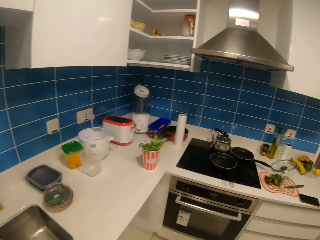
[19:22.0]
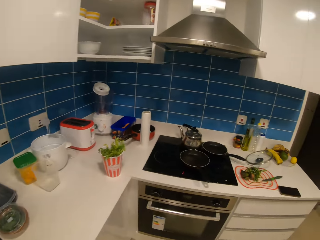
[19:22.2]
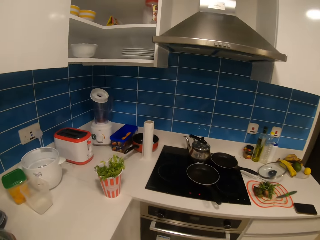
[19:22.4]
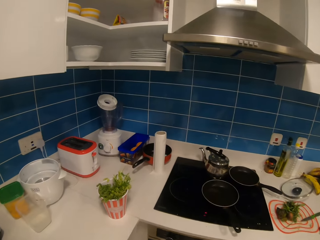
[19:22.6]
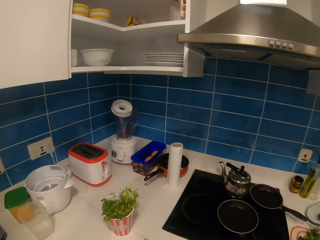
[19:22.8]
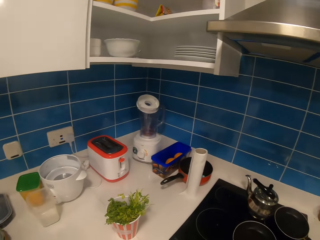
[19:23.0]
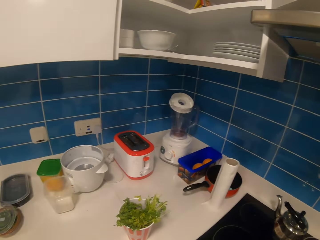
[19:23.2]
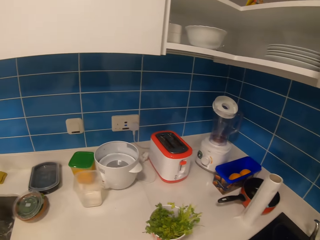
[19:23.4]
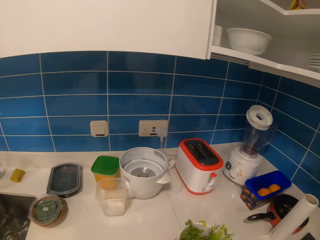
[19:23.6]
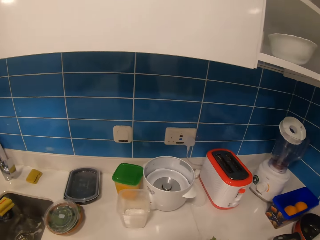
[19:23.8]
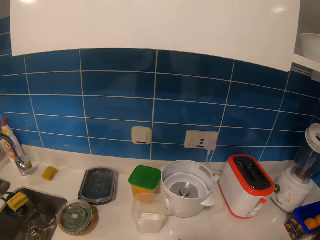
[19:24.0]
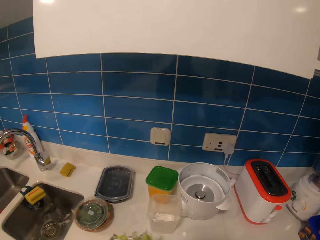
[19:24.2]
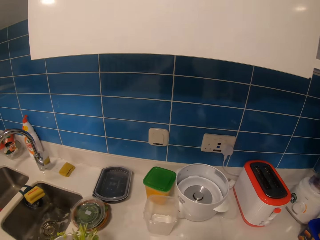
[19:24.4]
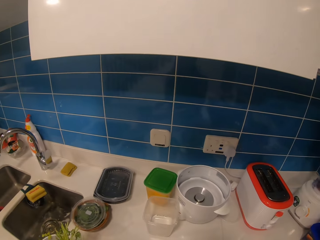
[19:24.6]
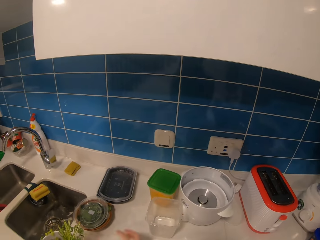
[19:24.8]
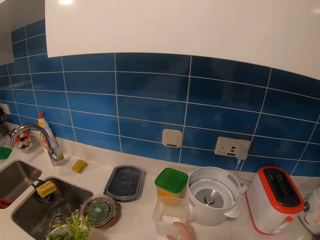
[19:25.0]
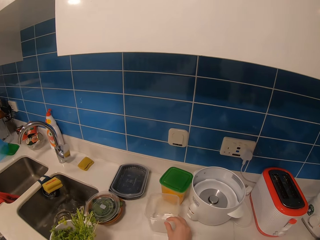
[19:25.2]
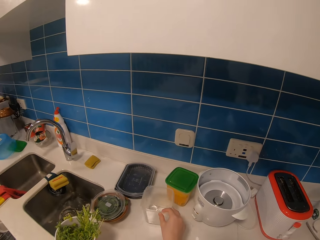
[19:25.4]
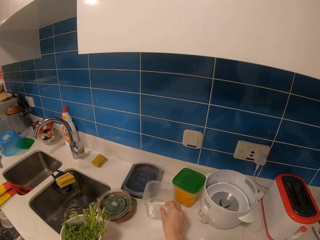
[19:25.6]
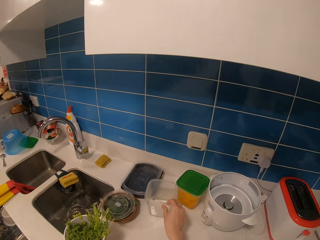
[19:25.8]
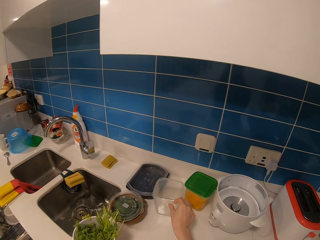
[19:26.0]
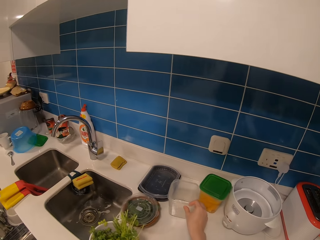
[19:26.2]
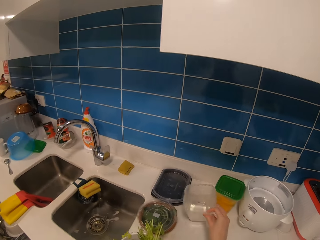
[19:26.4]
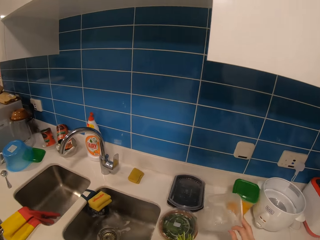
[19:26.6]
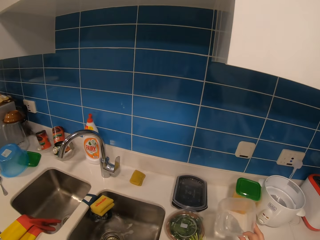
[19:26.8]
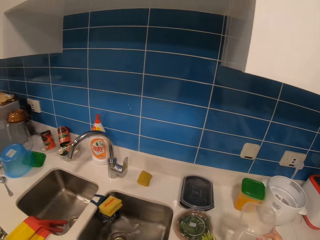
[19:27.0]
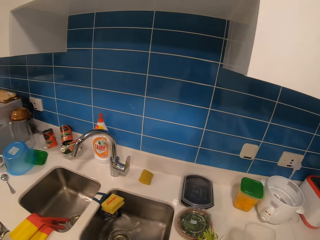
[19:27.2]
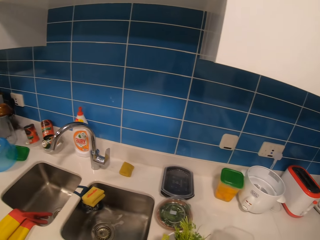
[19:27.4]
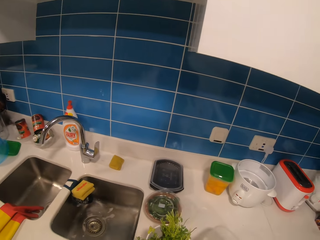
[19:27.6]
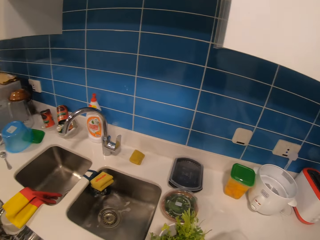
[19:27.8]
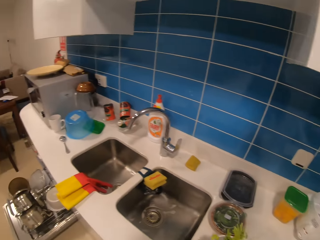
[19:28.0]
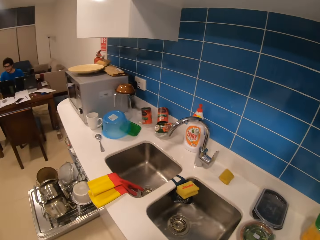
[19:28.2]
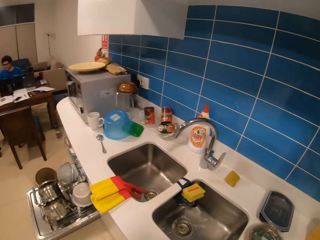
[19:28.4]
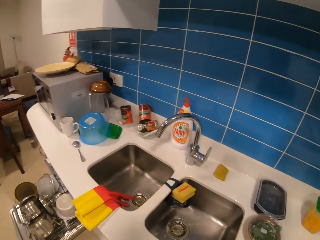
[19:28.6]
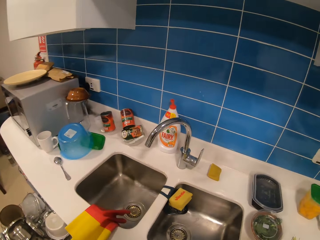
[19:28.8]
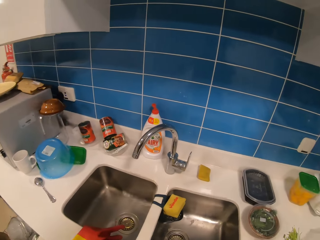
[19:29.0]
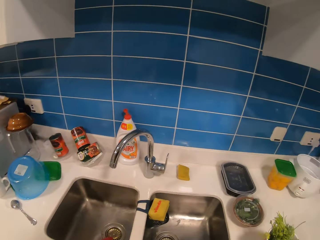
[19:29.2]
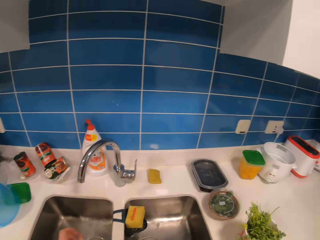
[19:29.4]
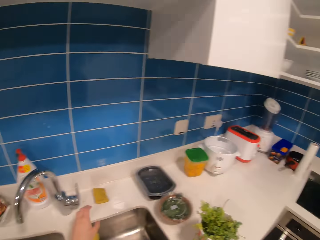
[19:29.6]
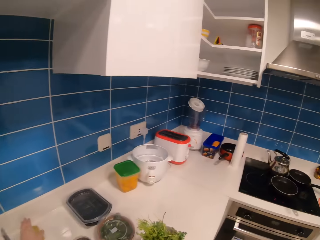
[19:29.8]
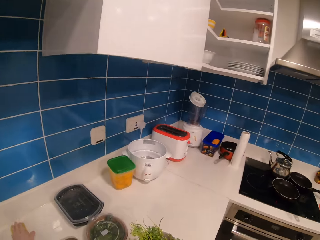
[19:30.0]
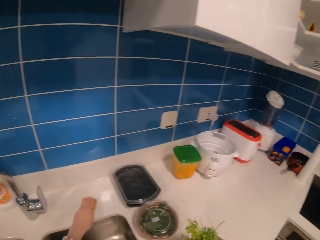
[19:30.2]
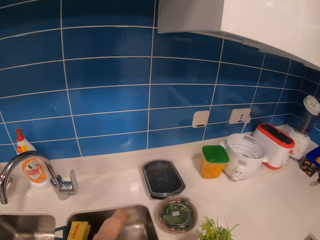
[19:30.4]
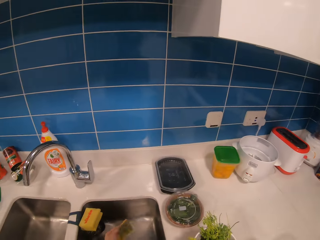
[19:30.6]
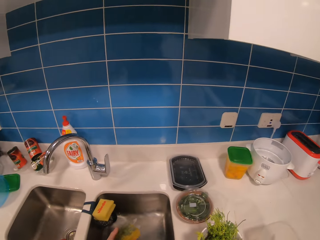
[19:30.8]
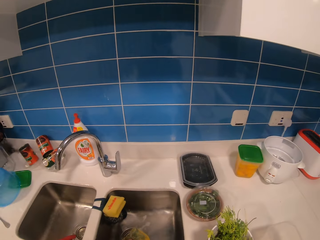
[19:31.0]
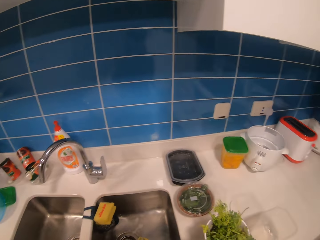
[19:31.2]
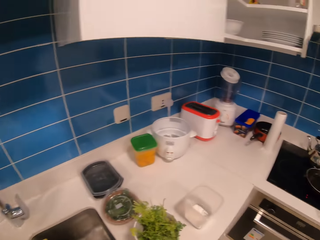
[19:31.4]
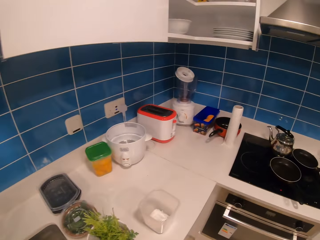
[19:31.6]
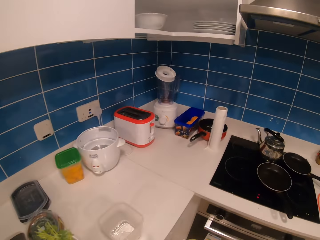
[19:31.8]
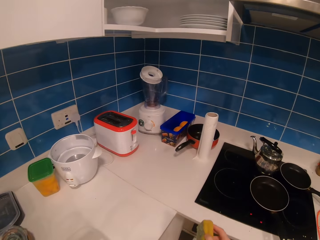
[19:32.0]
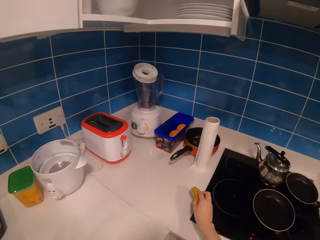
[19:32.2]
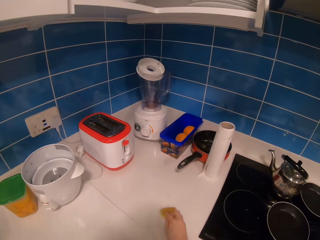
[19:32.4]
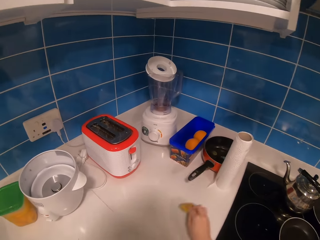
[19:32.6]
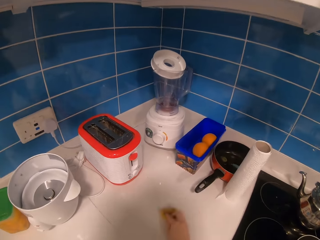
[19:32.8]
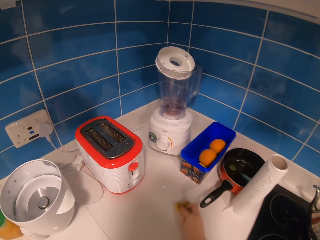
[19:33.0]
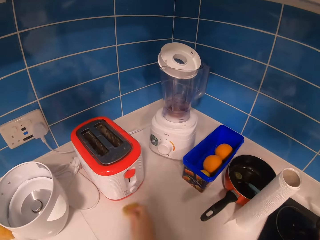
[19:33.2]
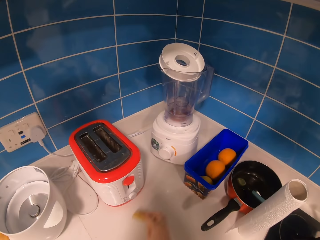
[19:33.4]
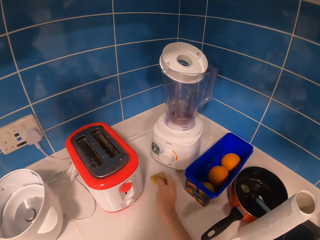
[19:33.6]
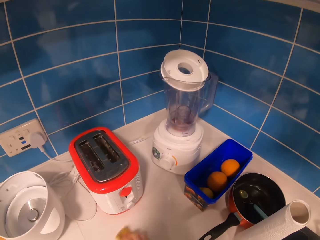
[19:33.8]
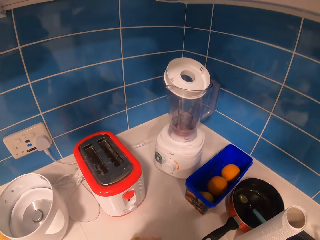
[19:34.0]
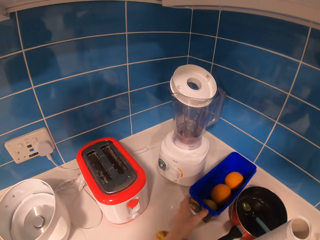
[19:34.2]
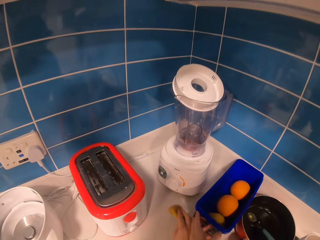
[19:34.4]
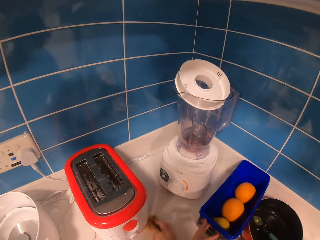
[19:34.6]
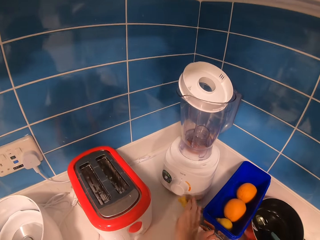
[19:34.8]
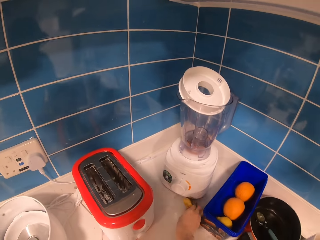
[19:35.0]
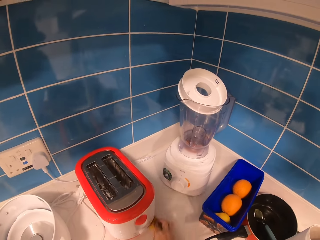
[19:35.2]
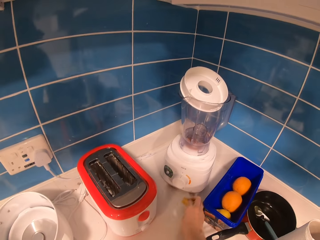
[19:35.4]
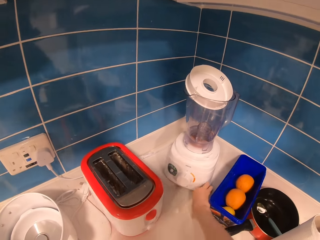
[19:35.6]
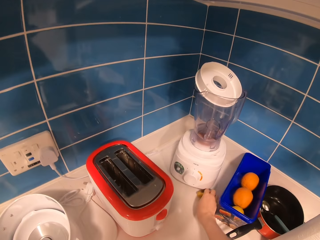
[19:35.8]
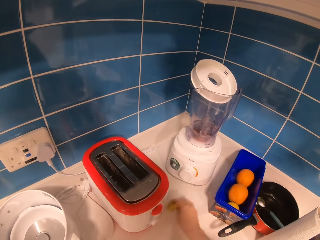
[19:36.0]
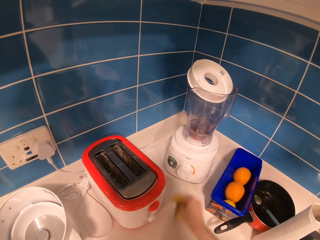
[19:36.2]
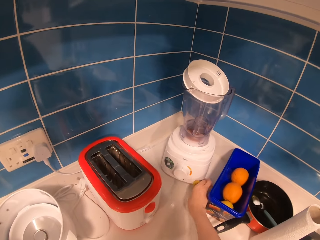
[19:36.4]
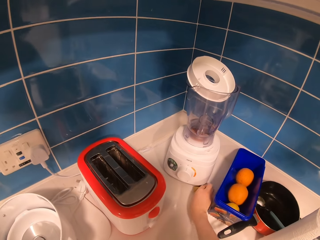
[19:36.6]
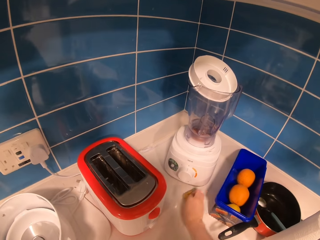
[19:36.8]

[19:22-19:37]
The camera wearer moves towards the cooker. They put the coriander leaves on the surface. They pull the plastic tin. They pull the plastic tin forward. They lift the container. They pick up a scouring pad. They wipe the surface.

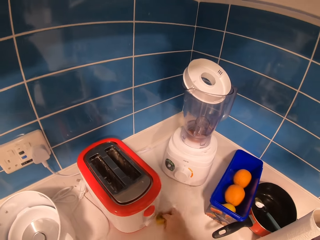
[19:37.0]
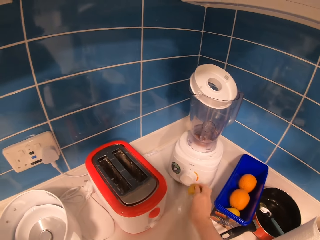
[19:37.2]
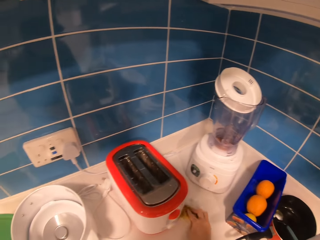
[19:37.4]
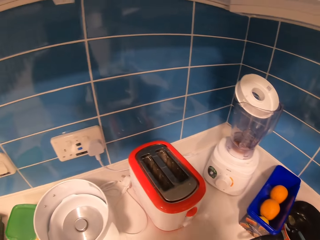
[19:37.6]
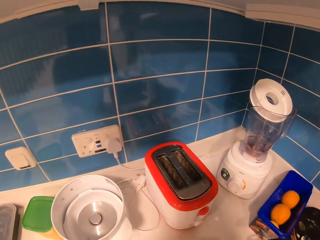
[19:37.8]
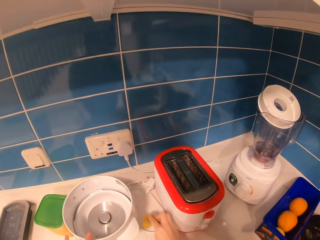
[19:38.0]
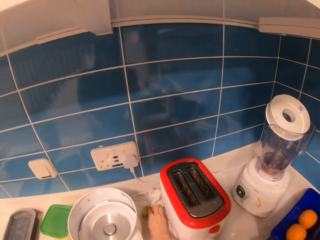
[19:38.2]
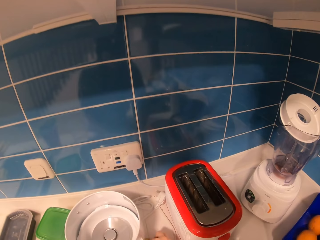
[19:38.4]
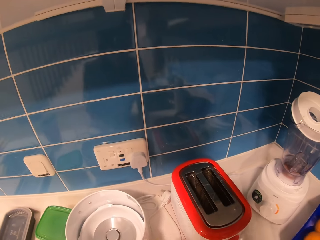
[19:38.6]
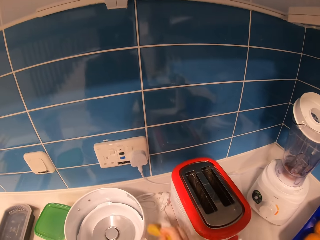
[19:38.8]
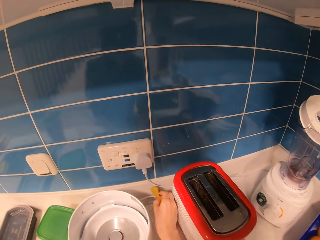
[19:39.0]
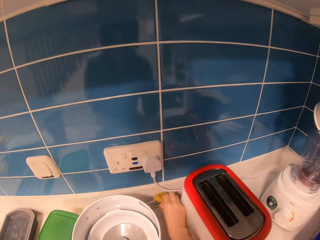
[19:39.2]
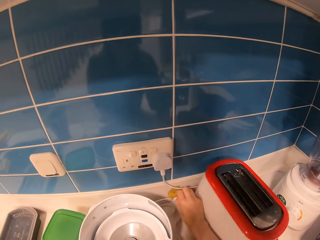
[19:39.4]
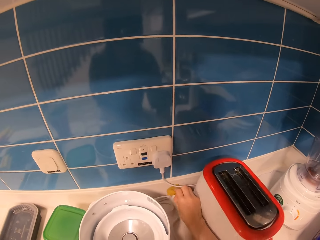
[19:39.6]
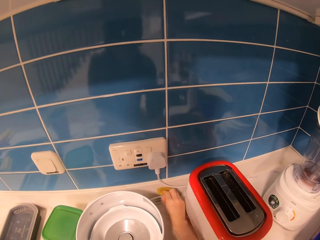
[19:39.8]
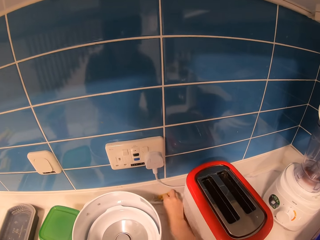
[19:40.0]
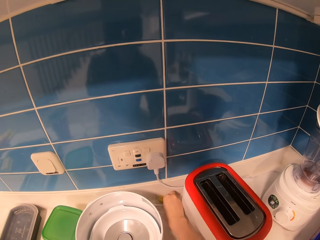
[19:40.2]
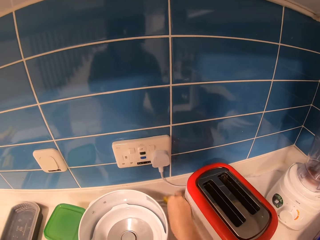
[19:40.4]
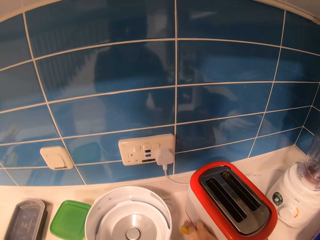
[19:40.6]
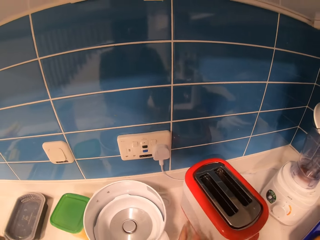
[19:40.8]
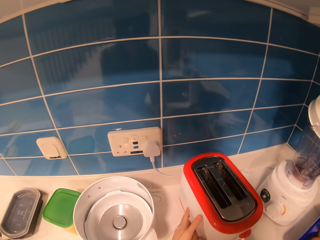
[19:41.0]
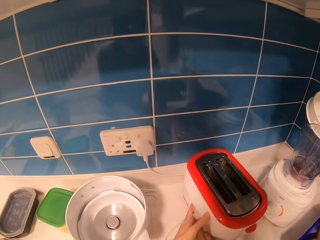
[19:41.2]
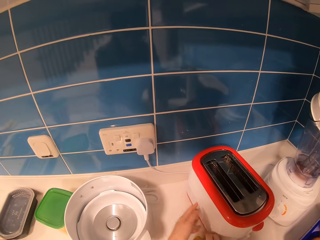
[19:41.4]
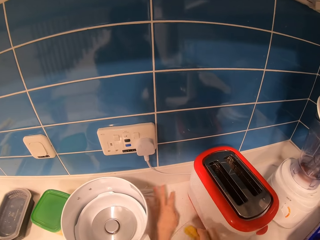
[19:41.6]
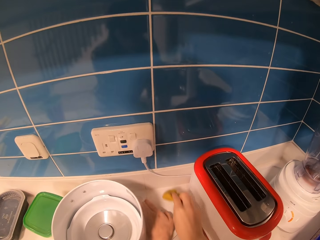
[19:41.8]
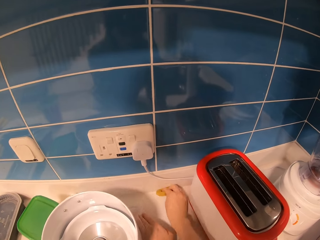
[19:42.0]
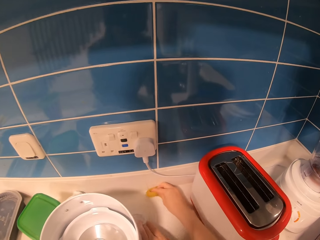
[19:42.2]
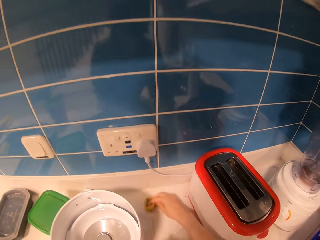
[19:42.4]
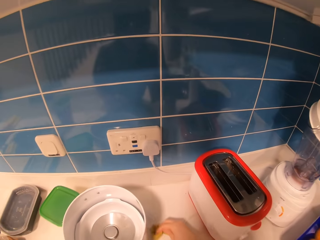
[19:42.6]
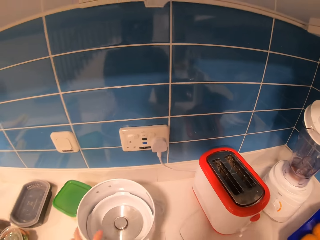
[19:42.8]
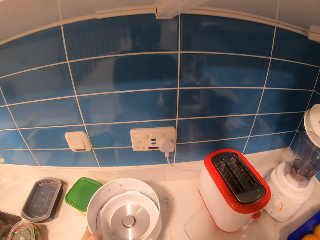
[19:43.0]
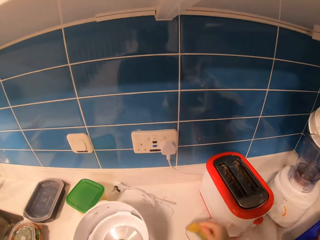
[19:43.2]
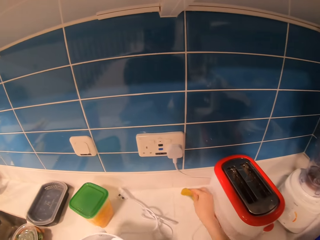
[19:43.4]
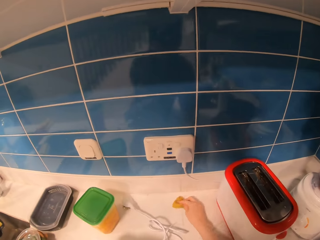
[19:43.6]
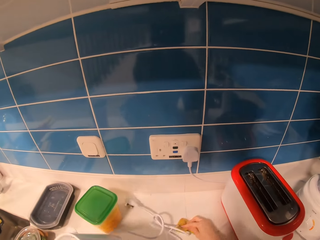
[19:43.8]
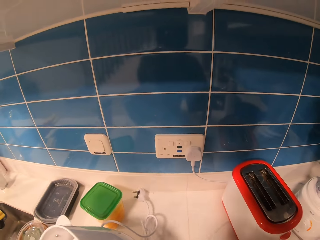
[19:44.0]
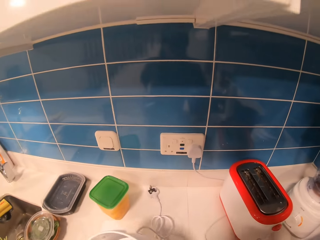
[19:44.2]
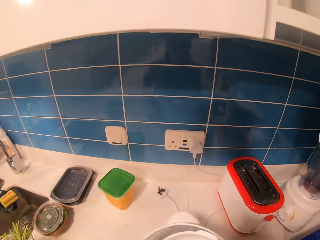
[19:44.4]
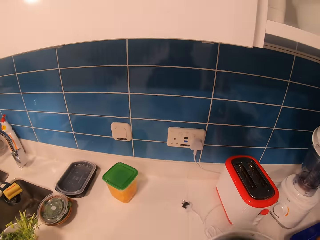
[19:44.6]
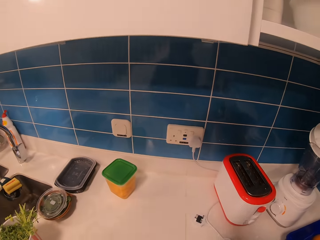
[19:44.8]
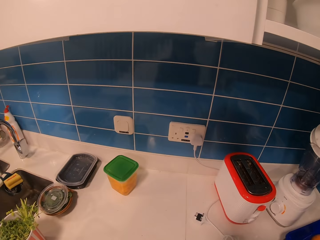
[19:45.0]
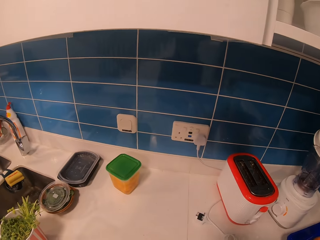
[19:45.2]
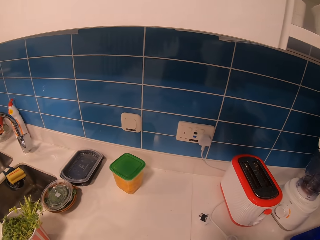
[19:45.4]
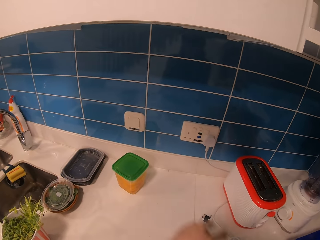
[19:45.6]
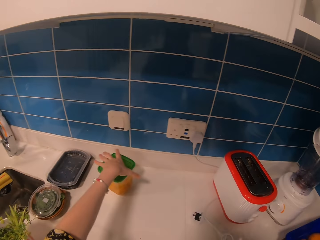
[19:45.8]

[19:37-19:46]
The camera wearer pulls a tin. They move the toaster. They move the dishes. They wipe the countertop. They pull a bowl.
